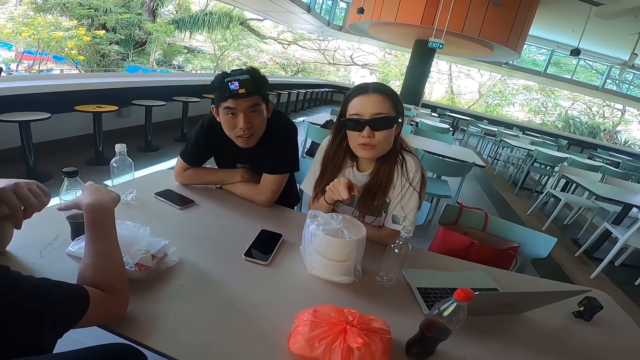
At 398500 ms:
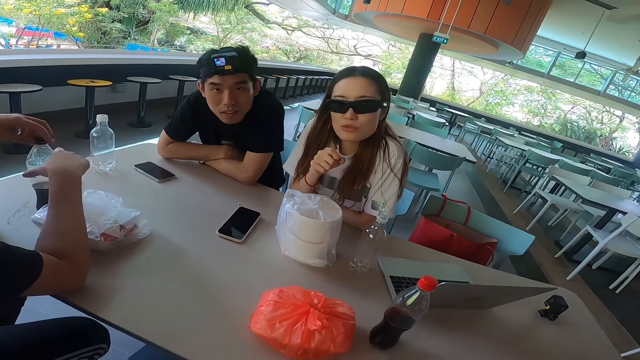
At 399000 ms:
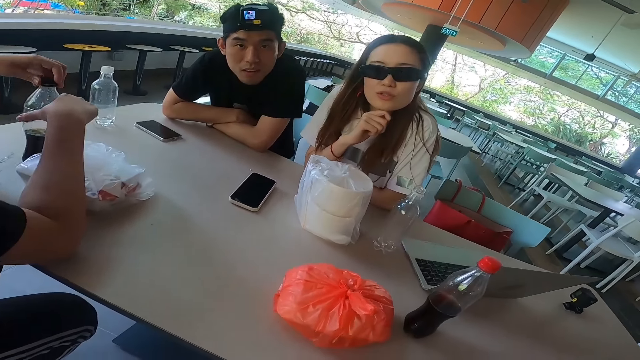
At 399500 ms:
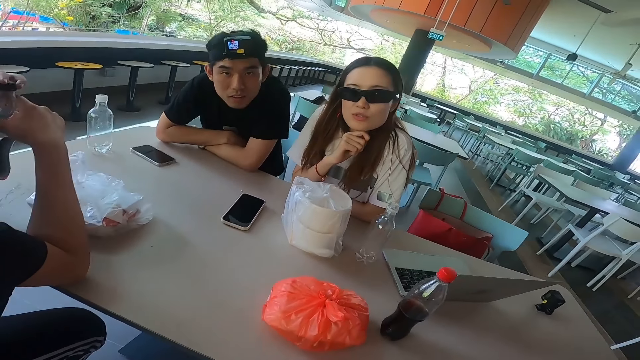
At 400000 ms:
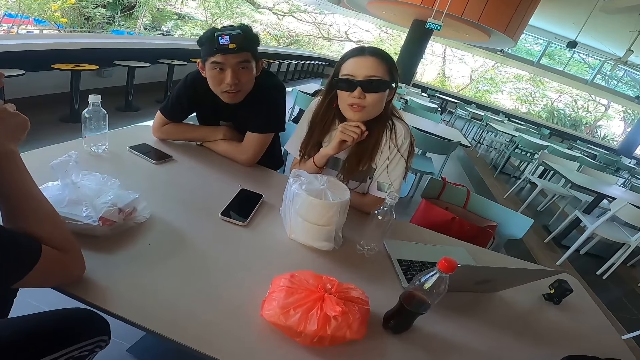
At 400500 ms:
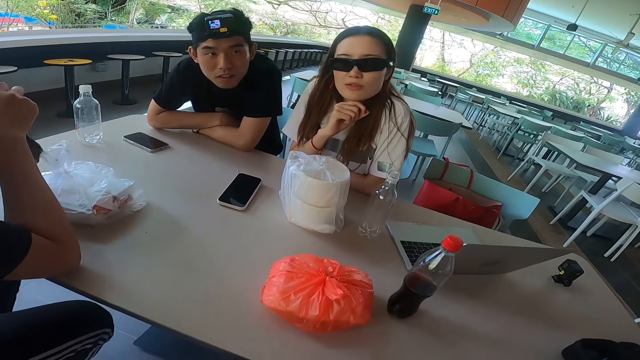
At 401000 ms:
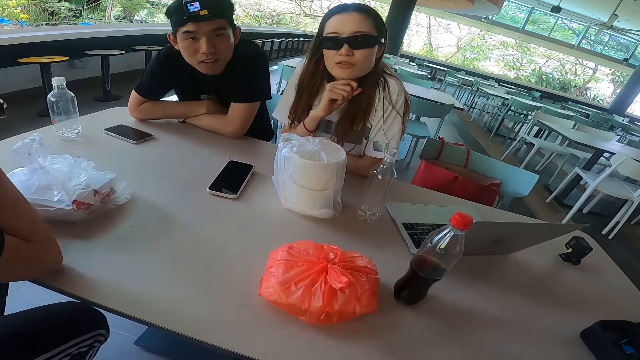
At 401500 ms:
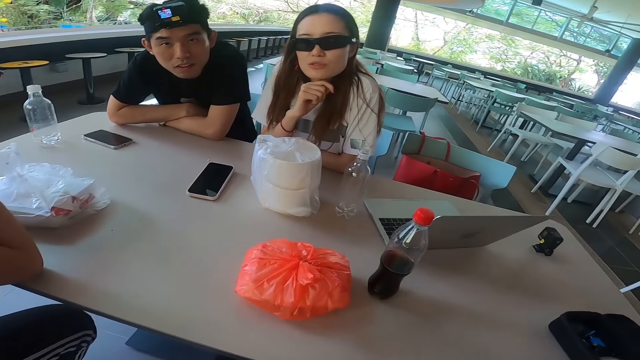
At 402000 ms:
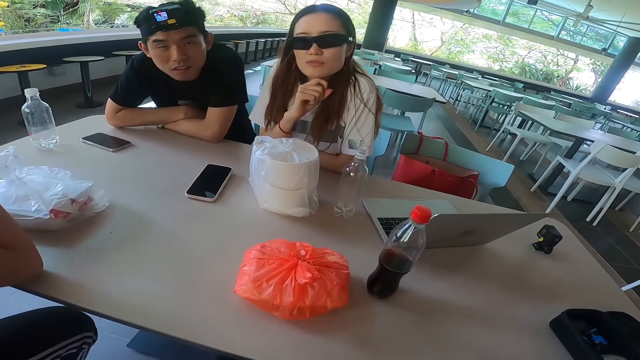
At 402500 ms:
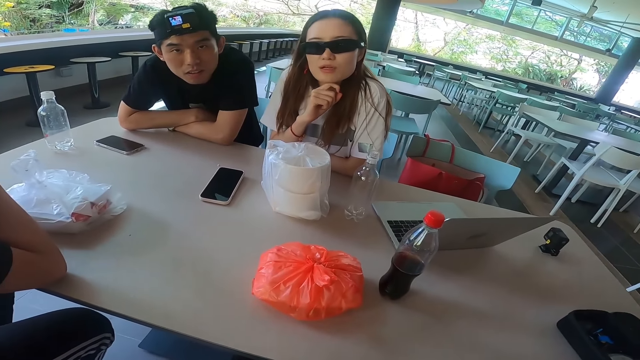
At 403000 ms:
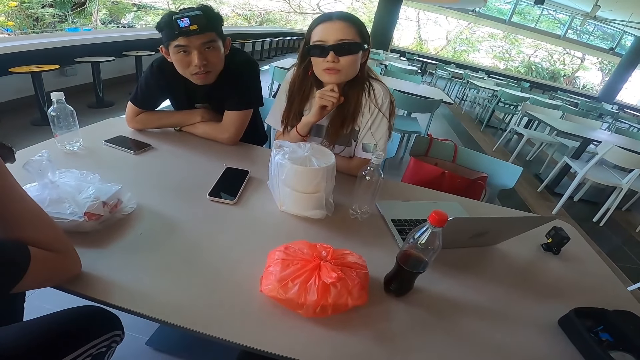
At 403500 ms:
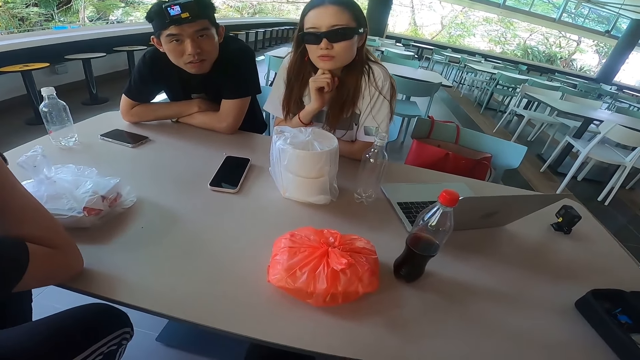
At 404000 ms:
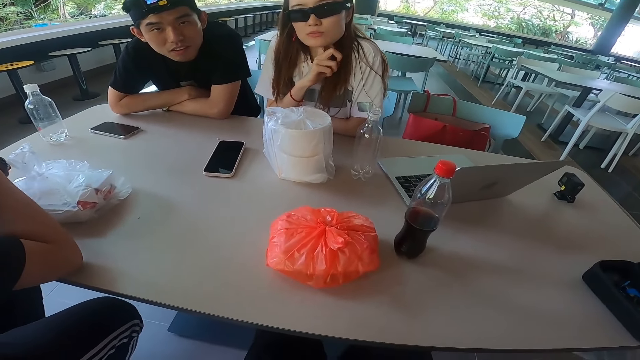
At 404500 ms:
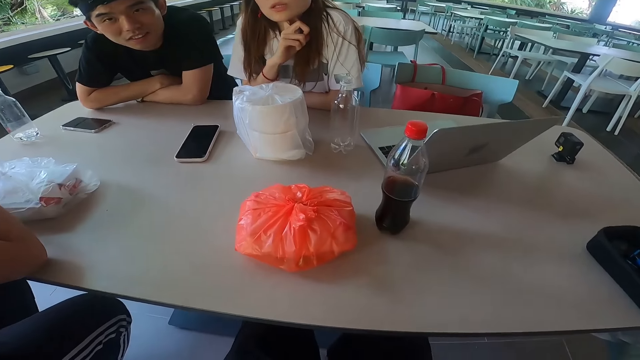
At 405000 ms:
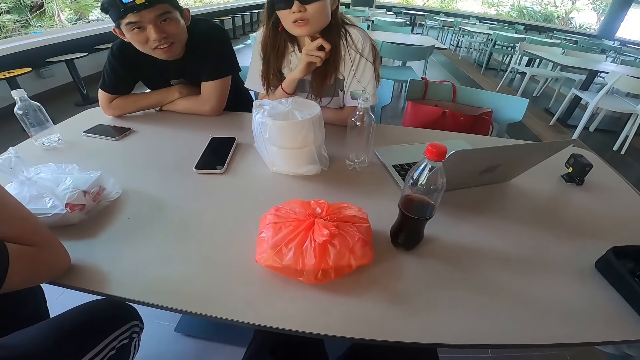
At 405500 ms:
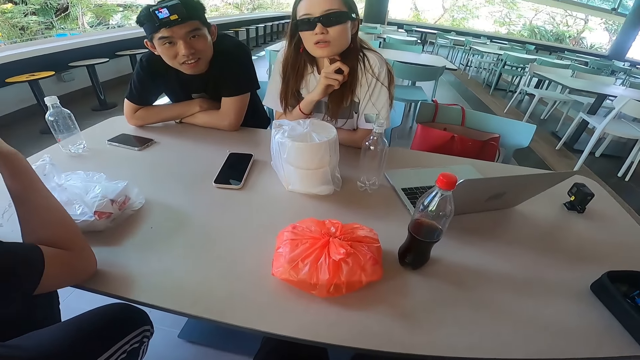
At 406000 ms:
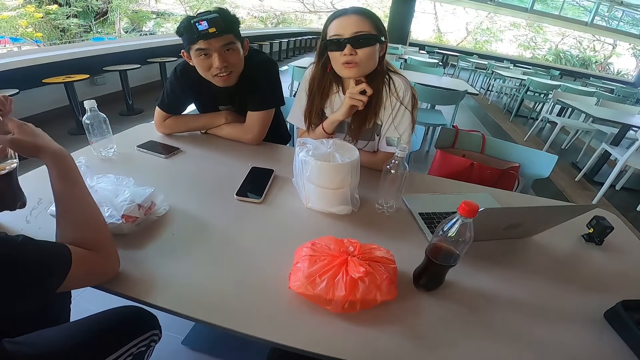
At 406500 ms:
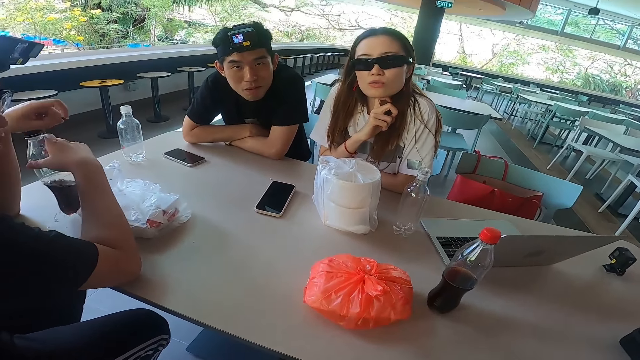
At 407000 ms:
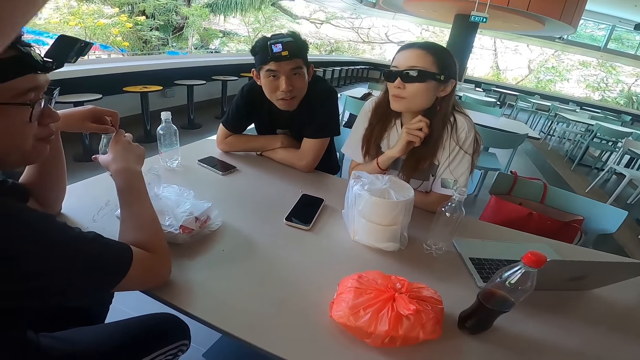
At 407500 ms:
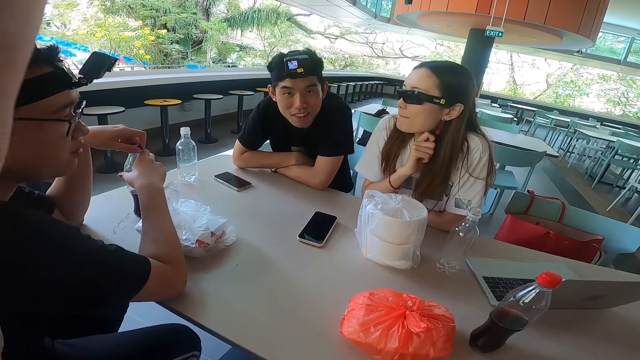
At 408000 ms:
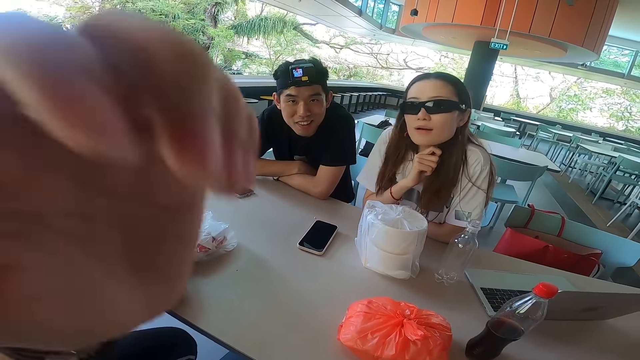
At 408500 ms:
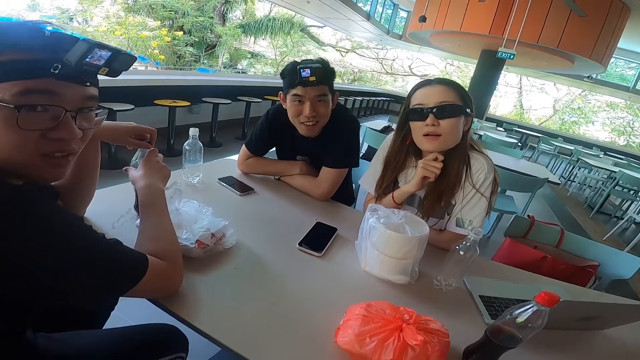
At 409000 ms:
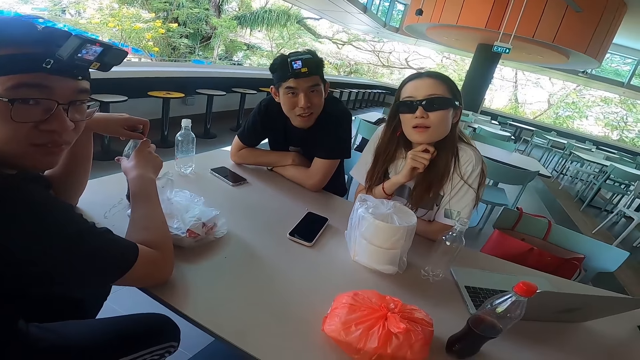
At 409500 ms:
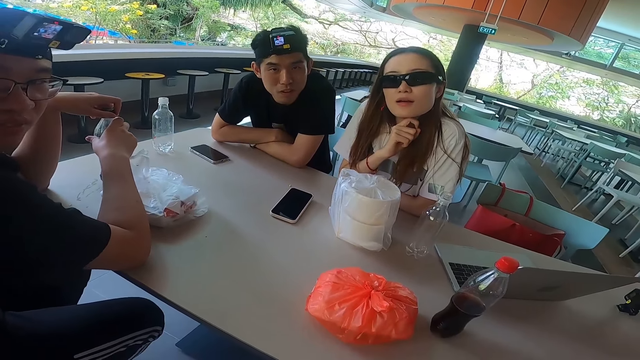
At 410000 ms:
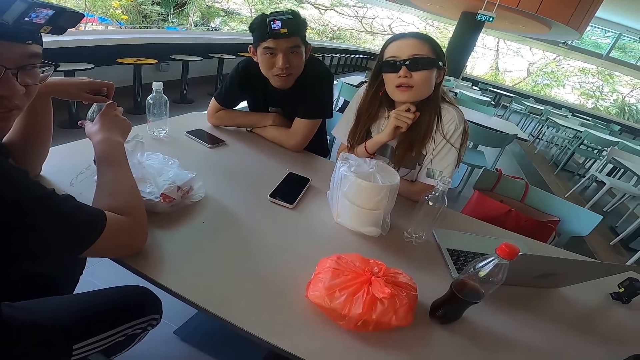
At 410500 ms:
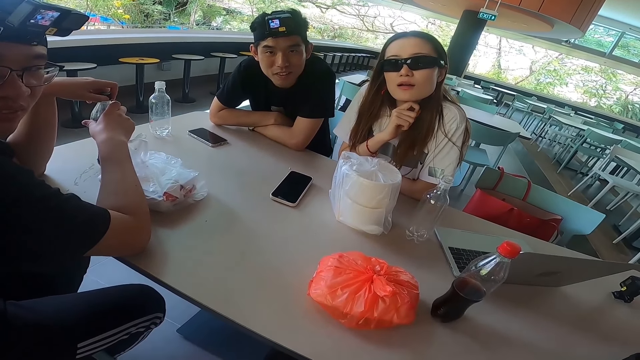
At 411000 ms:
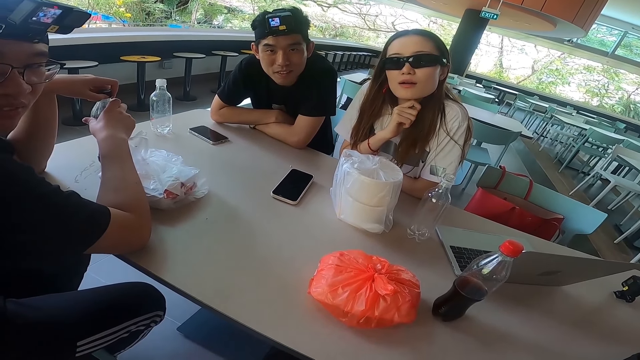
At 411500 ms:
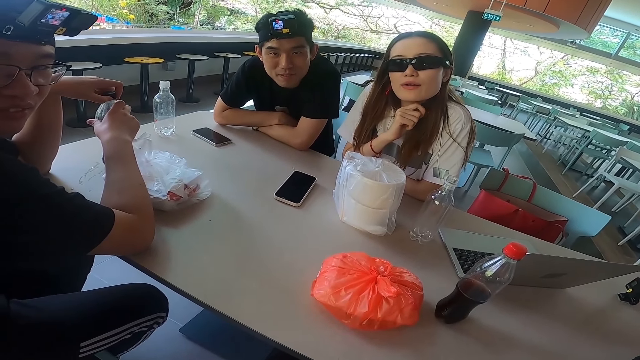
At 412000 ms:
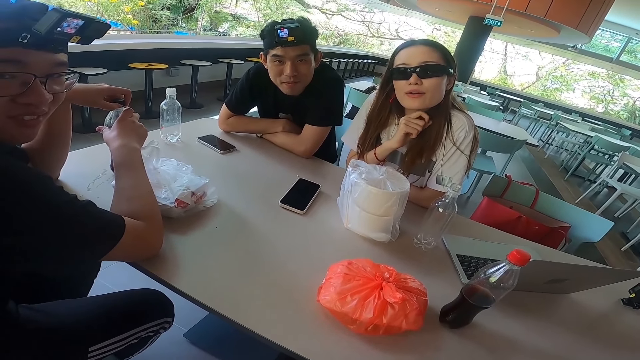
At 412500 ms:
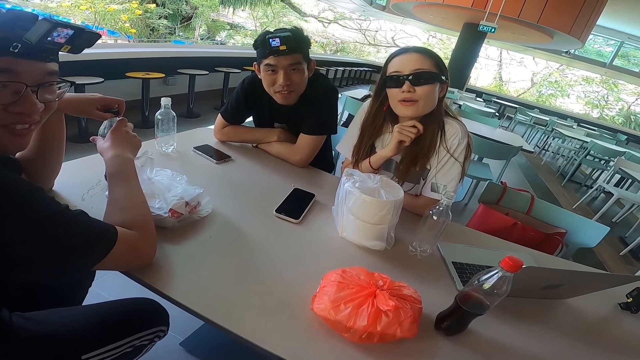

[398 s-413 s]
A man holds the bottle with the right hand and opens the bottle with the left hand. The man sips from the bottle drink. The camera wearer touches something with the left hand. They stare at the table. The man holds the bottle of his drink in his hand. The camera wearer closes the bottle with the left hand. They stare at the table.

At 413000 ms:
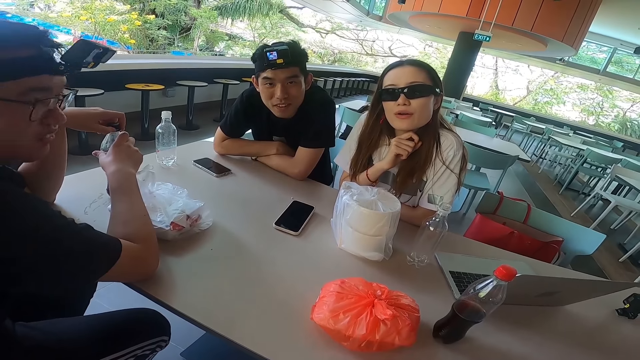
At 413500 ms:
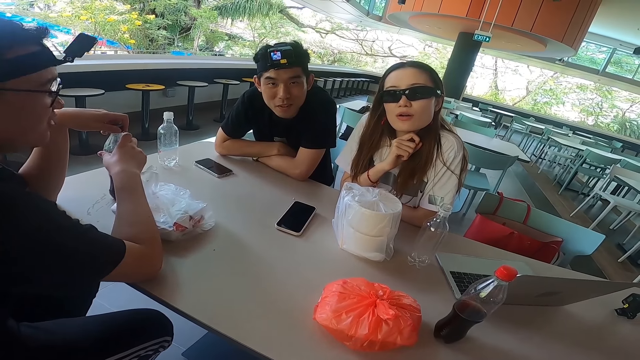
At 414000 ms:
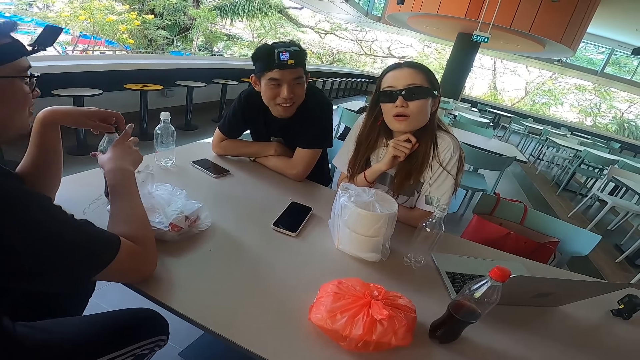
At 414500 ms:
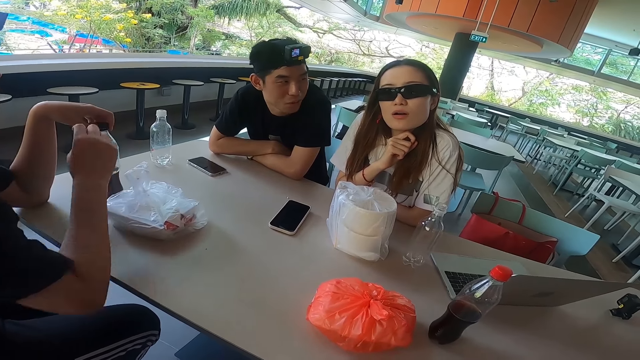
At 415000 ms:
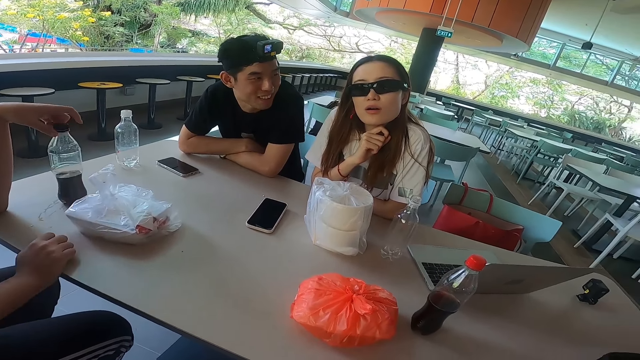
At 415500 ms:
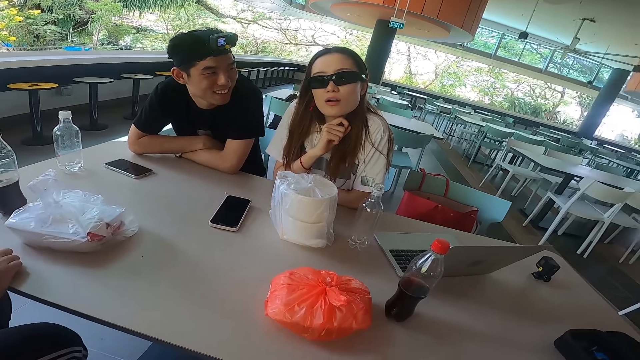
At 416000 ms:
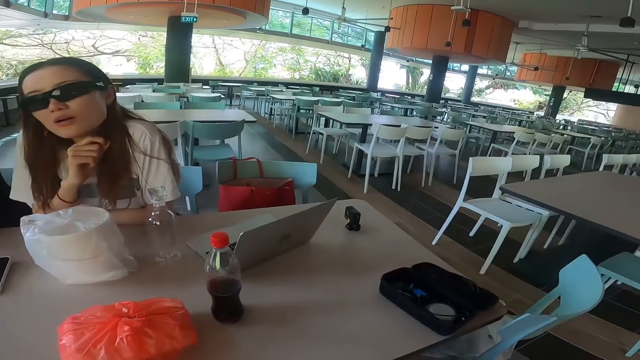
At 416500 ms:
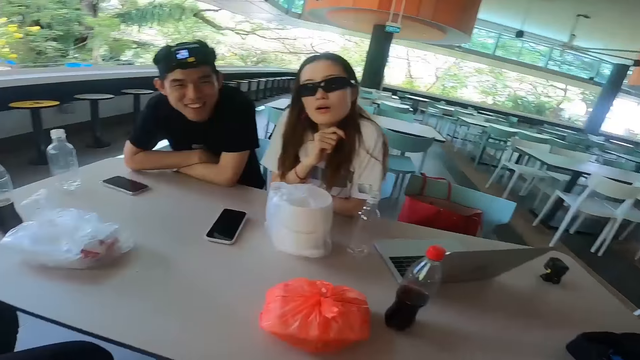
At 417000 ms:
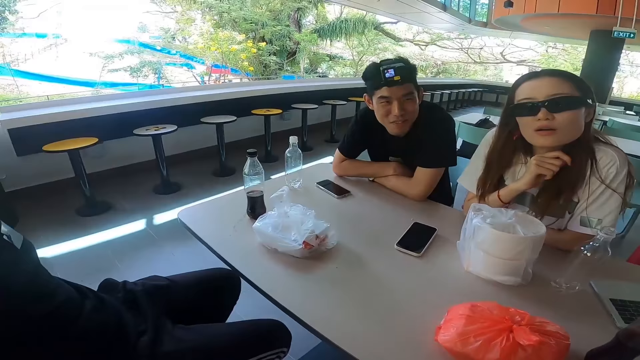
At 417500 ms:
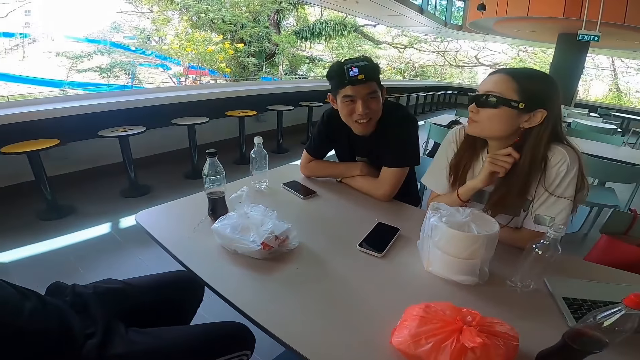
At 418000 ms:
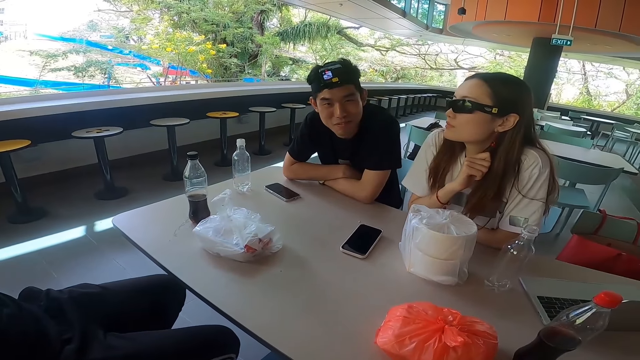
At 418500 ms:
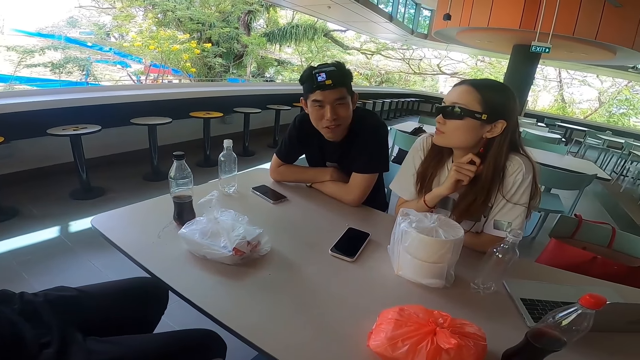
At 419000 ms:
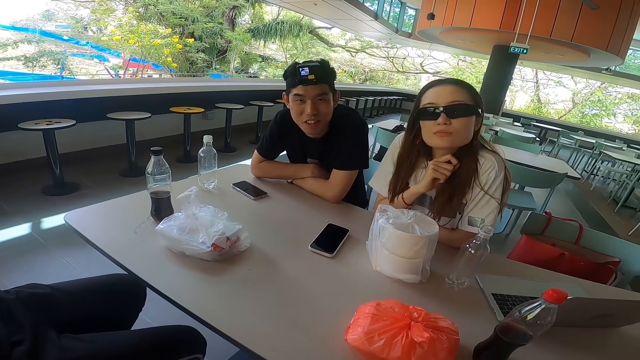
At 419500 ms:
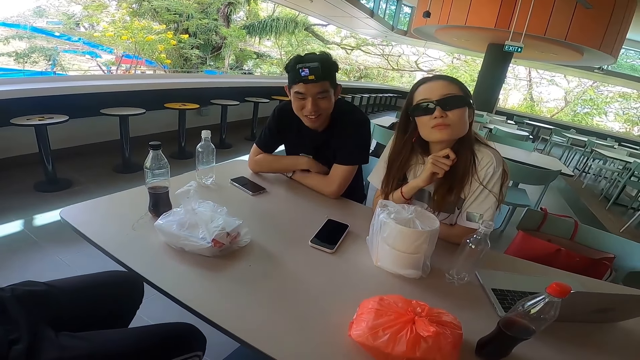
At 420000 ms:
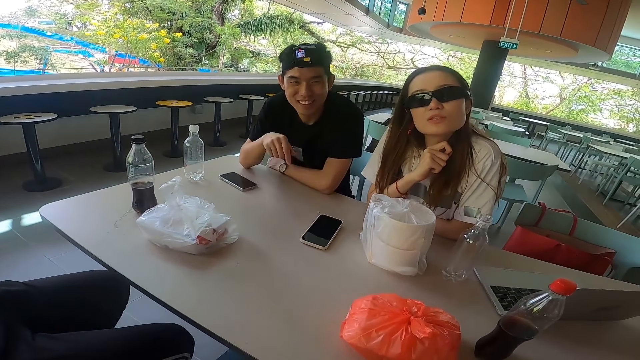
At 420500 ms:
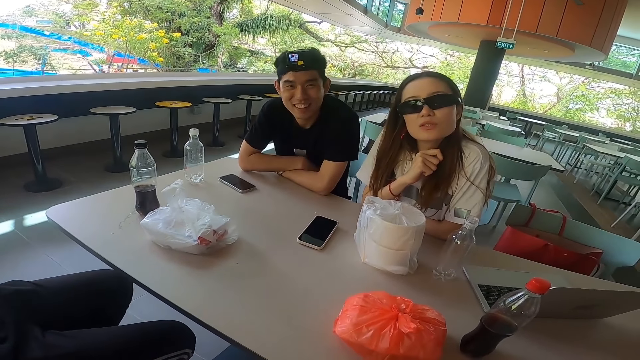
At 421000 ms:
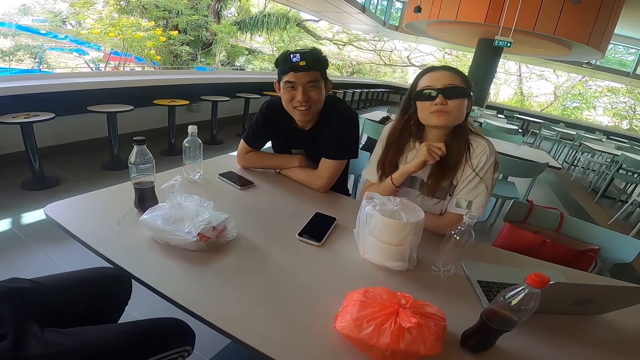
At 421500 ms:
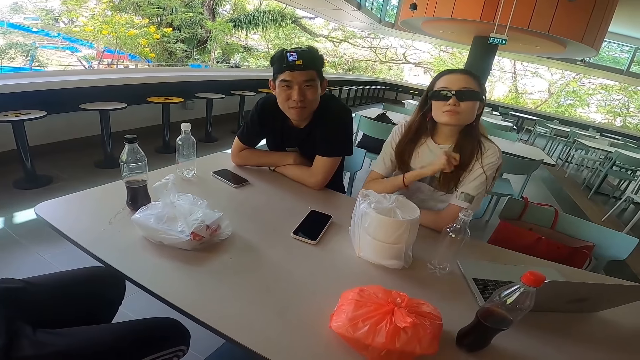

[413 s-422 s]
The camera wearer drops the bottle on the table. They stare at the table. A man puts the bottle on the table.
